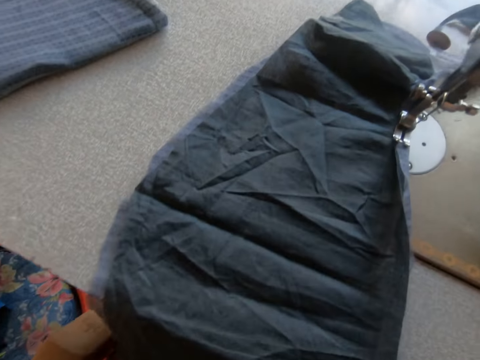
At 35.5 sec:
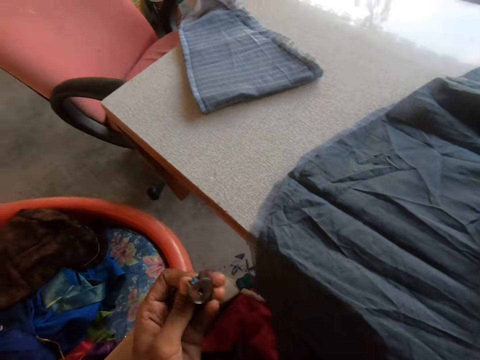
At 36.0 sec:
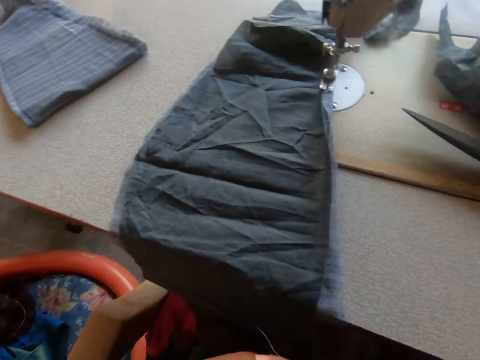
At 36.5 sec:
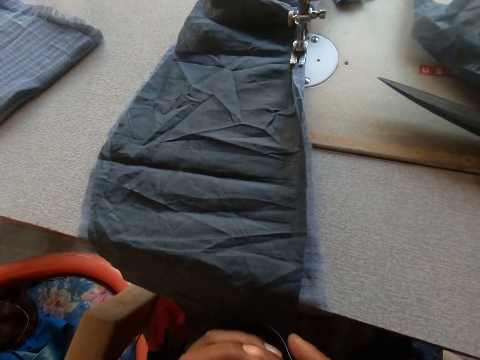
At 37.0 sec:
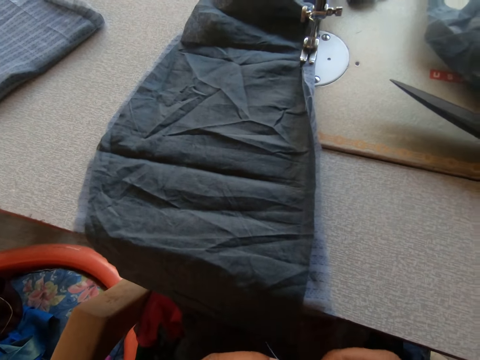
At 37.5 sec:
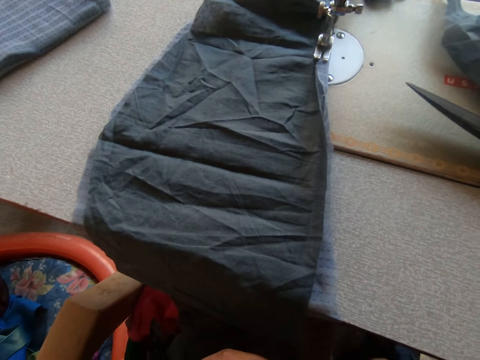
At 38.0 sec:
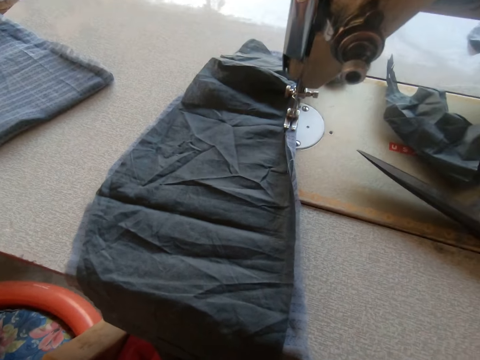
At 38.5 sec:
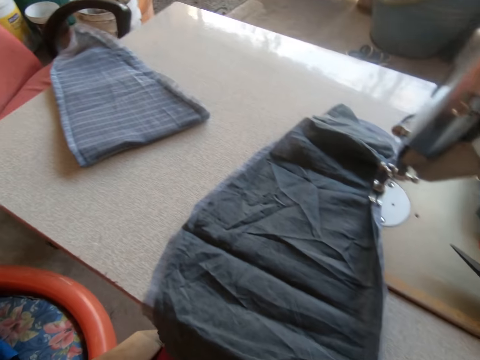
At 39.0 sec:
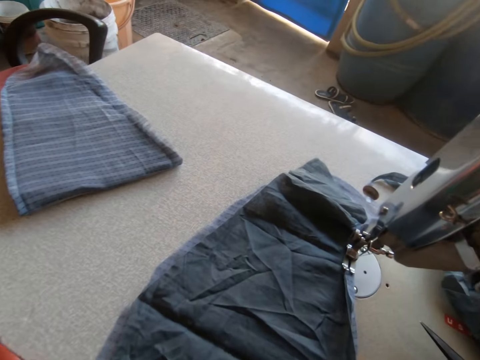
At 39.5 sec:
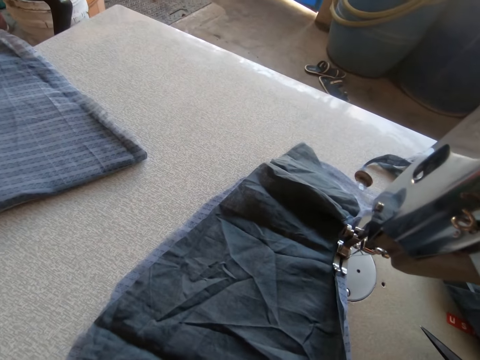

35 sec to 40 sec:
The camera wearer removes a bobbin from the bottom of the sewing machine with her left hand.

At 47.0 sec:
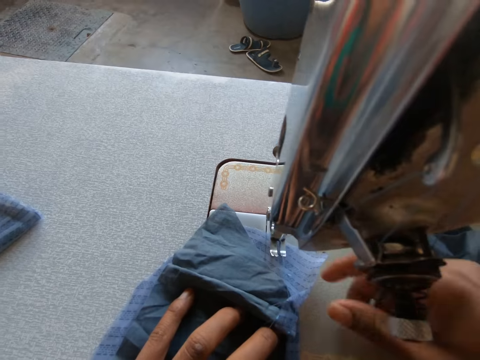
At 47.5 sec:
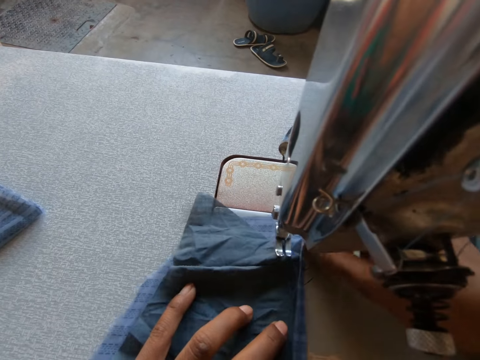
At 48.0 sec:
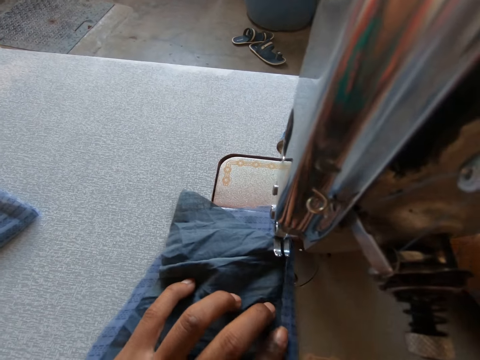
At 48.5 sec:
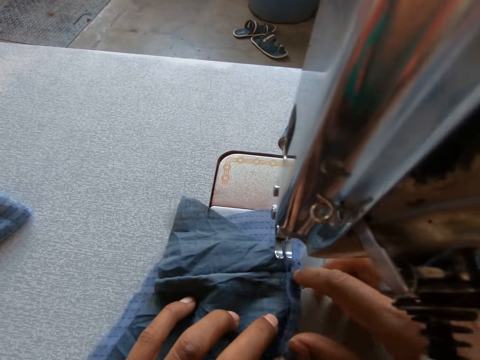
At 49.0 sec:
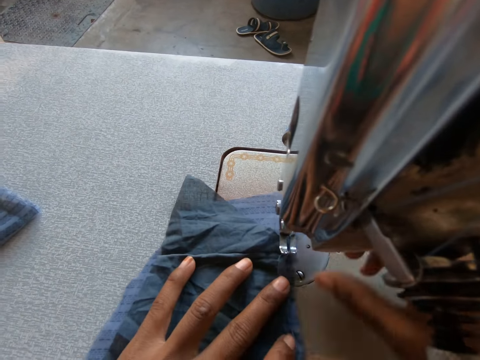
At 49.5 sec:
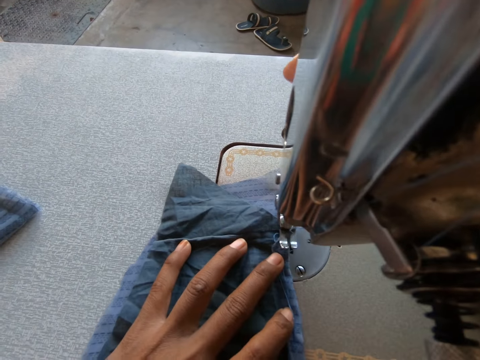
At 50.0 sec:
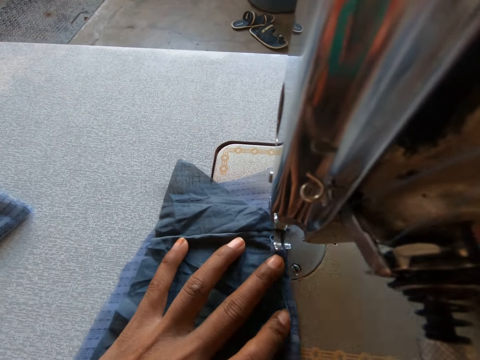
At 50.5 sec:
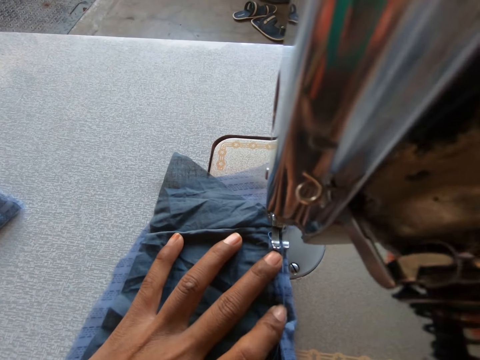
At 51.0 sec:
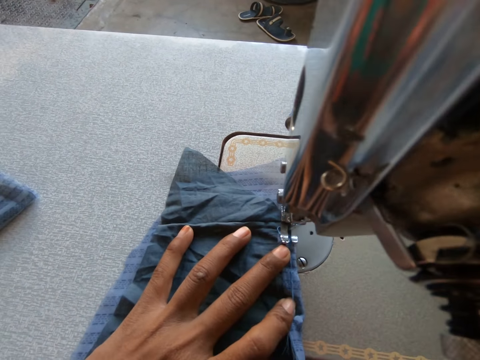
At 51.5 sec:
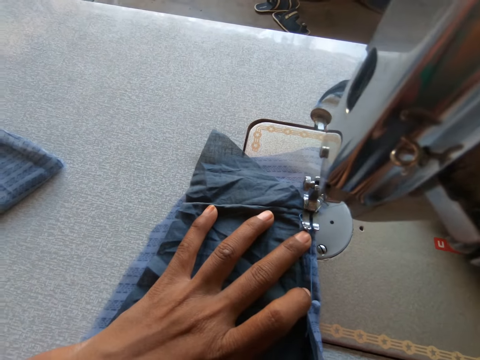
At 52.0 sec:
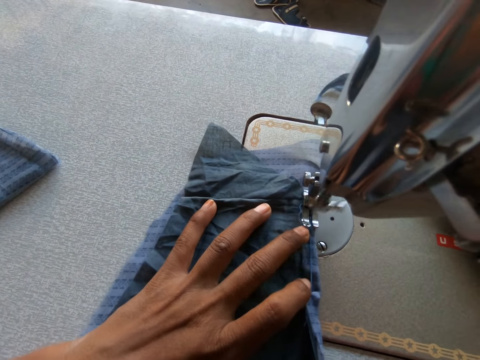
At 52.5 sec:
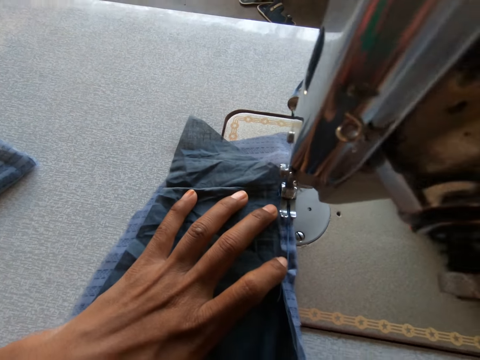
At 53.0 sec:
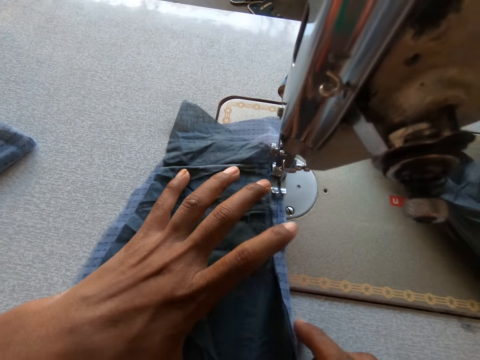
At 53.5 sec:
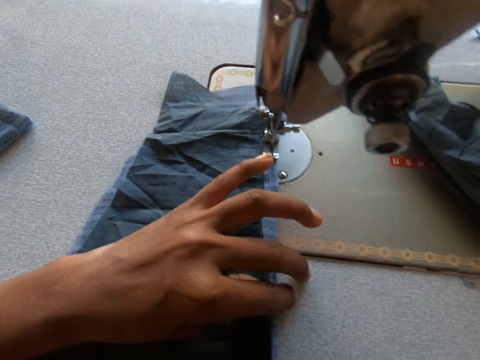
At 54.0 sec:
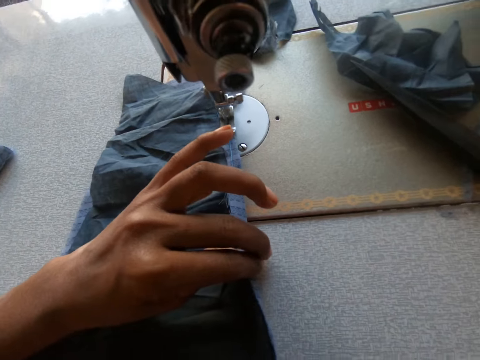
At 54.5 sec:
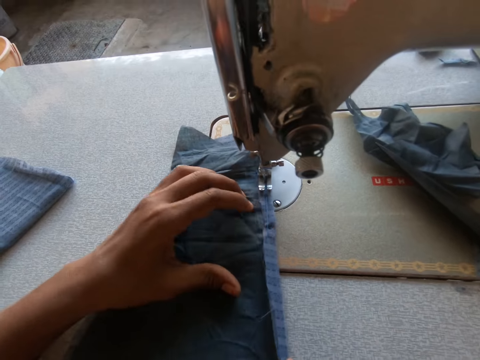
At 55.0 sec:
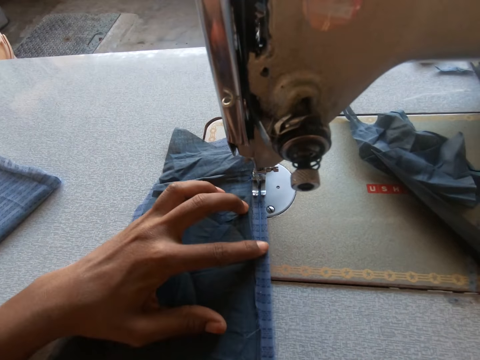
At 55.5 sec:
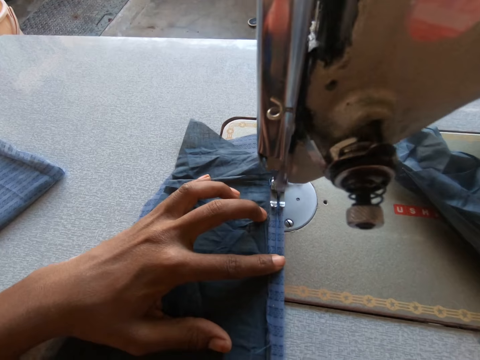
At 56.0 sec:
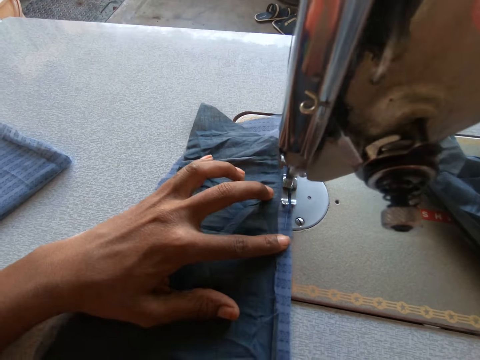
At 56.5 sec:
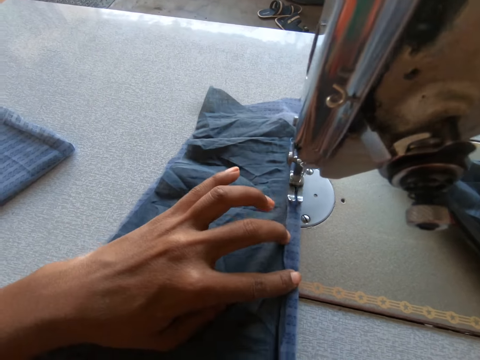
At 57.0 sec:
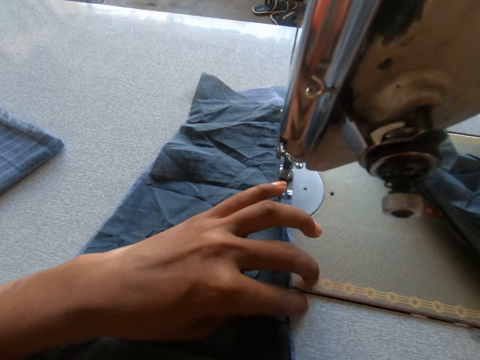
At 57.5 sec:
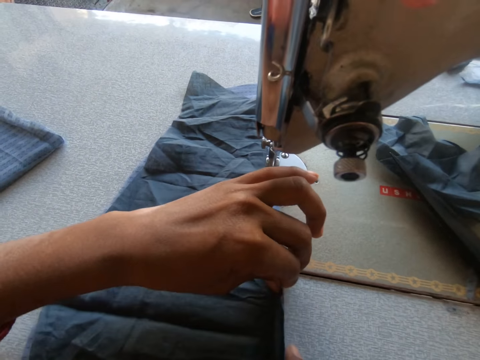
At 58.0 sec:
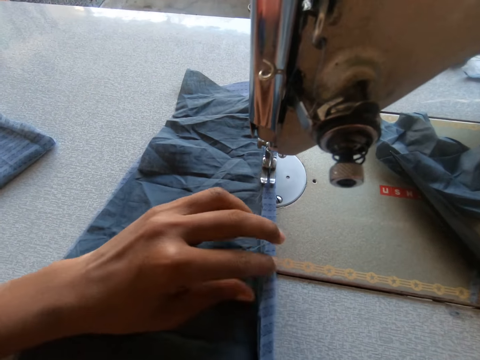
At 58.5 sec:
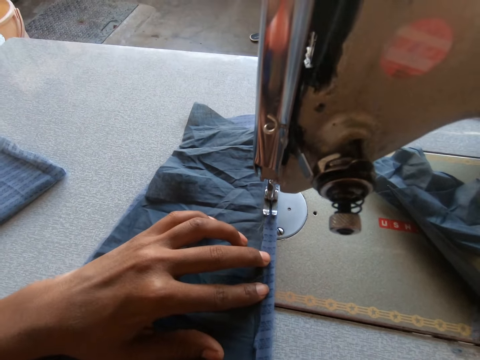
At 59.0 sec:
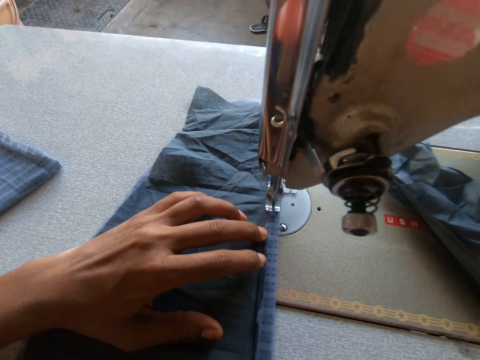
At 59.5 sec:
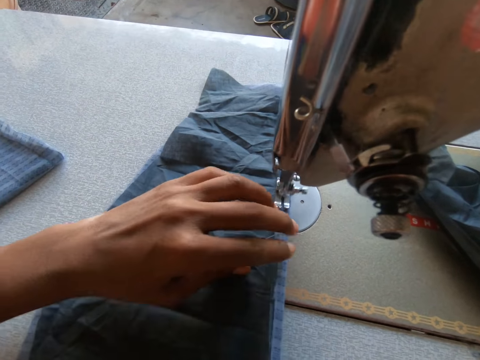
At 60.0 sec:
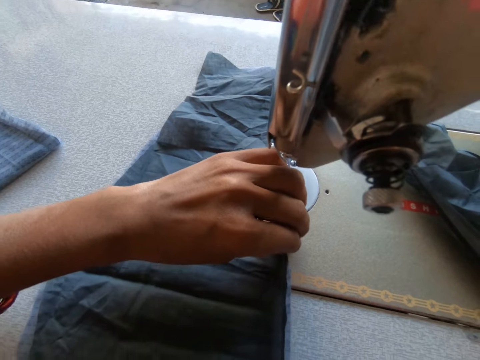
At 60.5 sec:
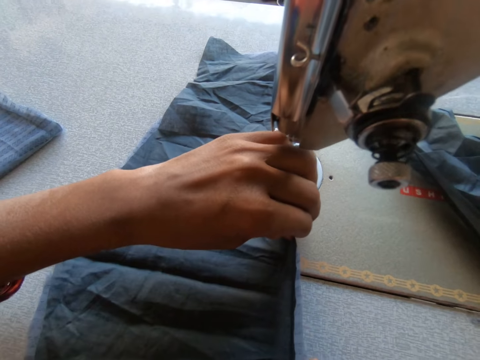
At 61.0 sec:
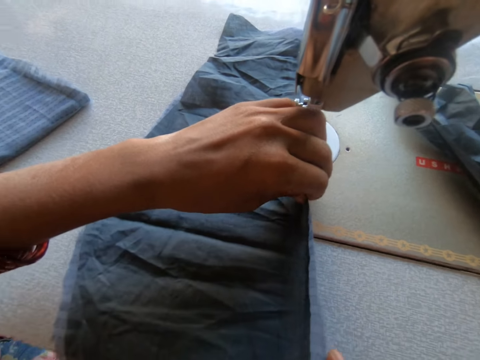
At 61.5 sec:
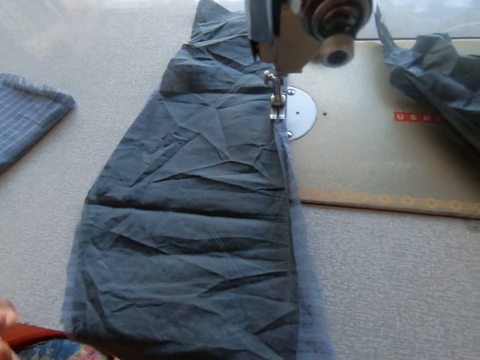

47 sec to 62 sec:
The camera wearer straightens the cloths. She pulls the take-up lever on the sewing machine with her right hand. She sews the edge of the cloth with the sewing machine. She folds the cloths. She adjusts the edge of the cloth on the sewing machine with both hands. She sews the edge of the cloth with the sewing machine. She adjusts the edge of the cloth on the sewing machine with her left hand. She sews the edge of the cloth with the sewing machine. She folds the cloths. She adjusts the edge of the cloth on the sewing machine with both hands.

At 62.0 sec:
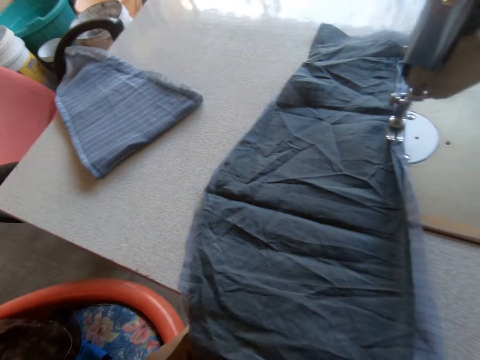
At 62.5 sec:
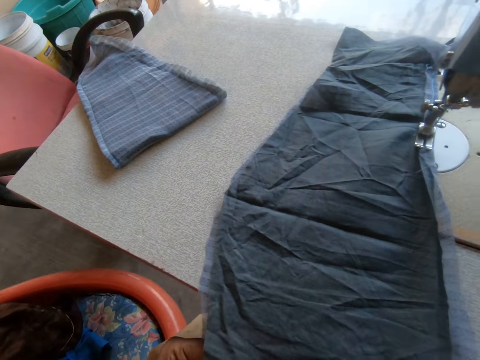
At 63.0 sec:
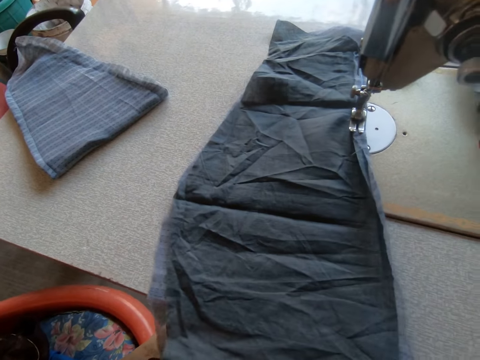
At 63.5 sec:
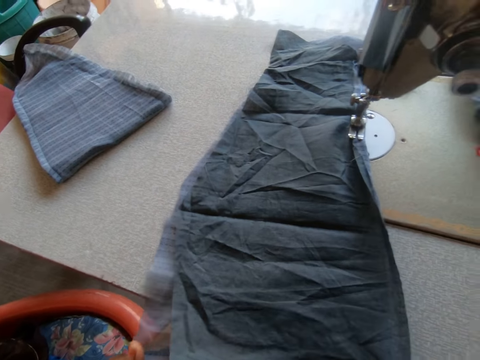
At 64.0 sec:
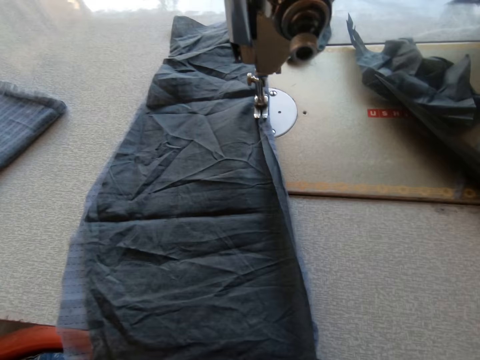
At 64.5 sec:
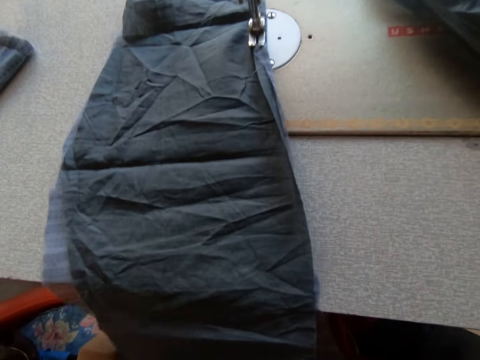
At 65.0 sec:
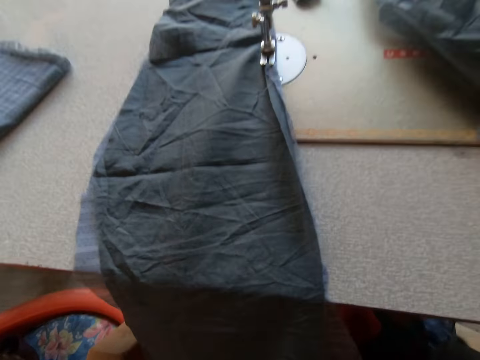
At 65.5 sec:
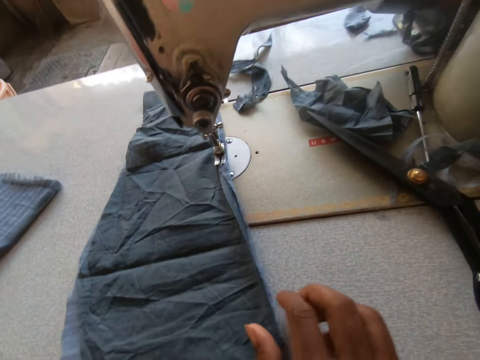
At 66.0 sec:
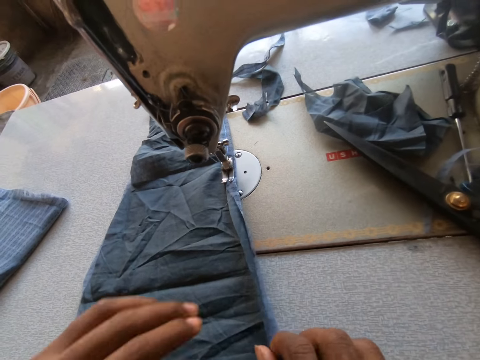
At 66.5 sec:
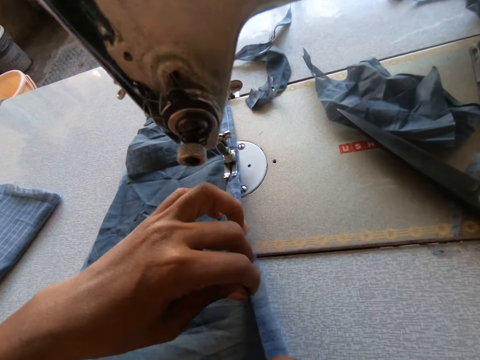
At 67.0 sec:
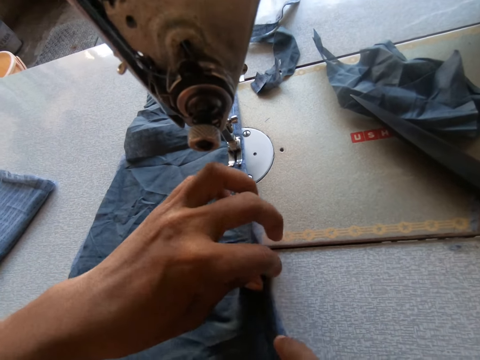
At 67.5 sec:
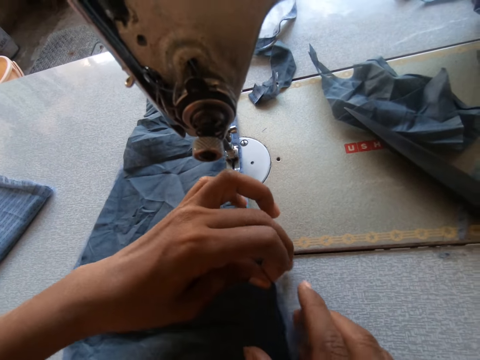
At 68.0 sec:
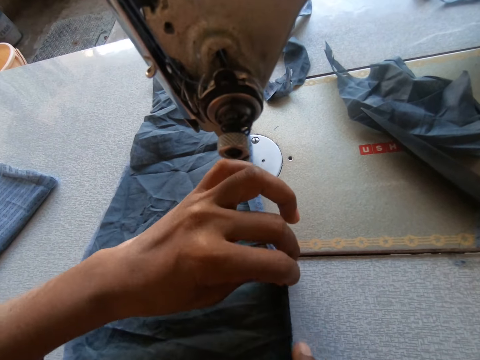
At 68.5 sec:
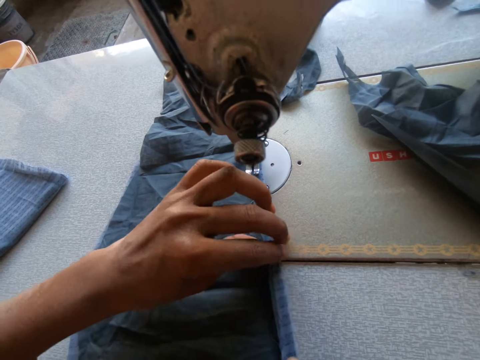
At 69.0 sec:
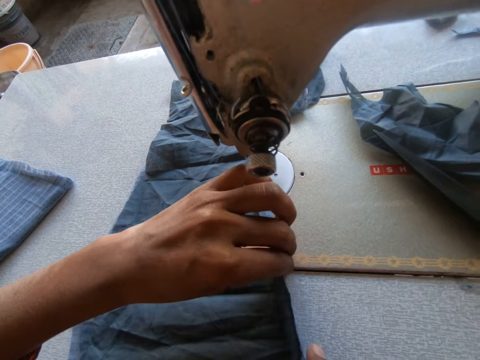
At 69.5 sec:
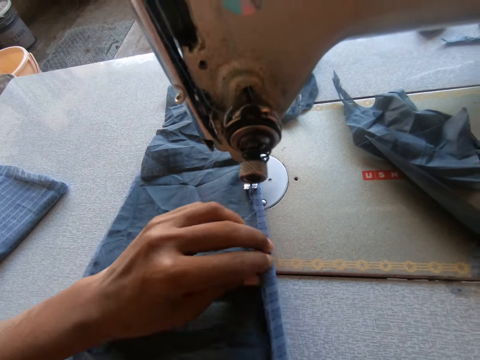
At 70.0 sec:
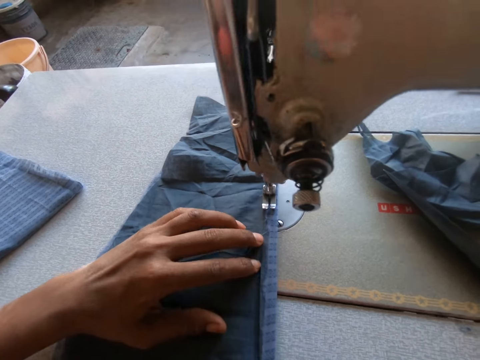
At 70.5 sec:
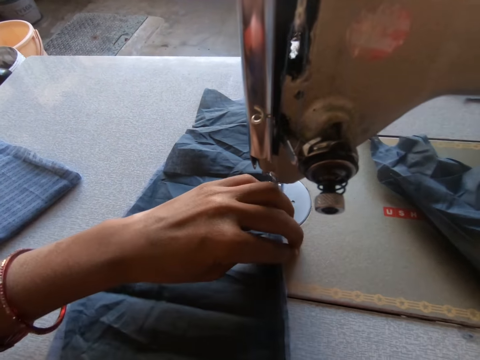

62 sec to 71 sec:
The camera wearer aligns the cloths. They fold the cloths.
